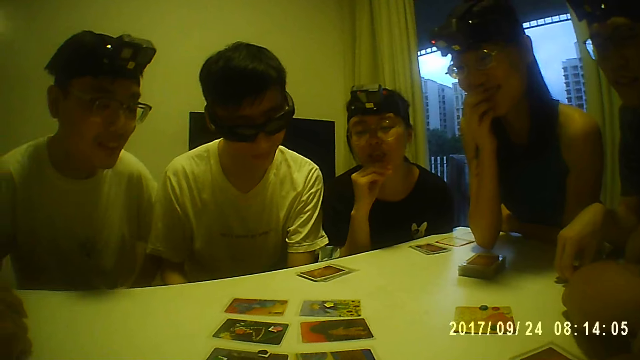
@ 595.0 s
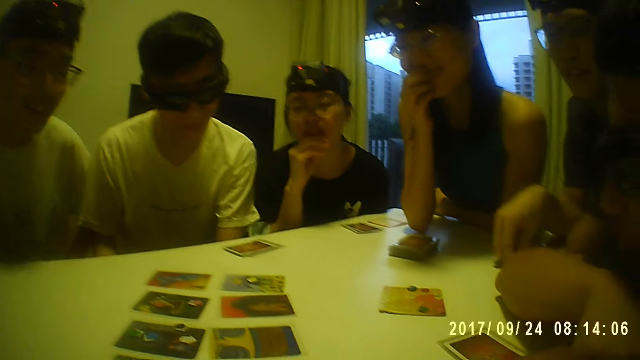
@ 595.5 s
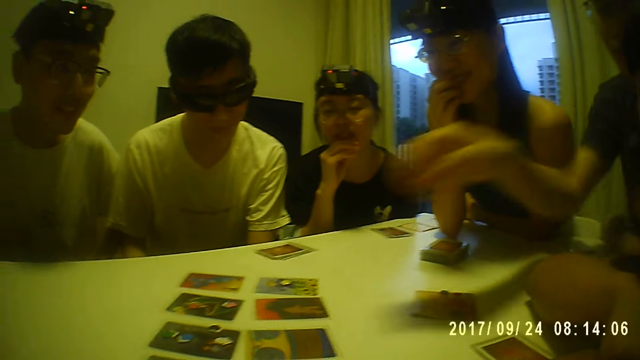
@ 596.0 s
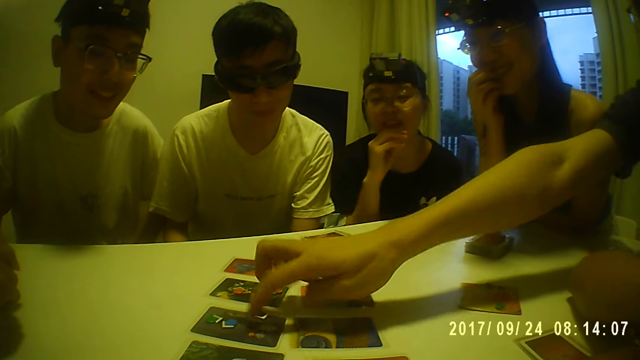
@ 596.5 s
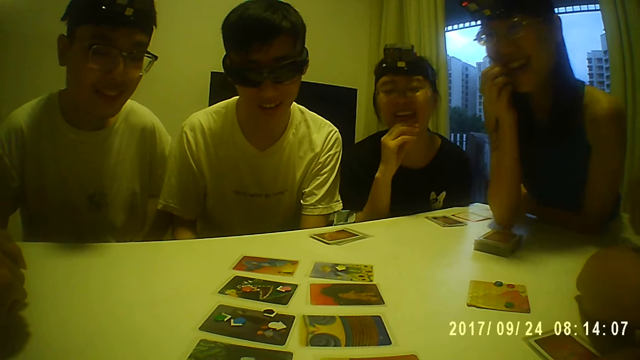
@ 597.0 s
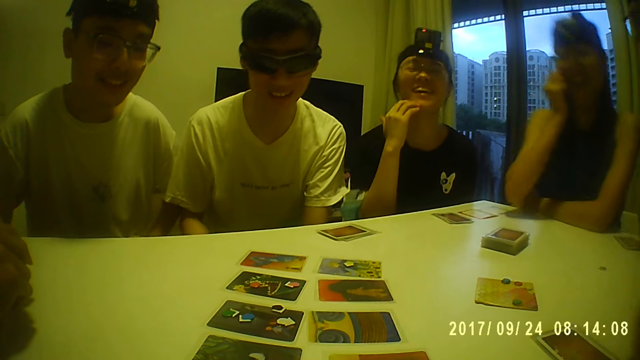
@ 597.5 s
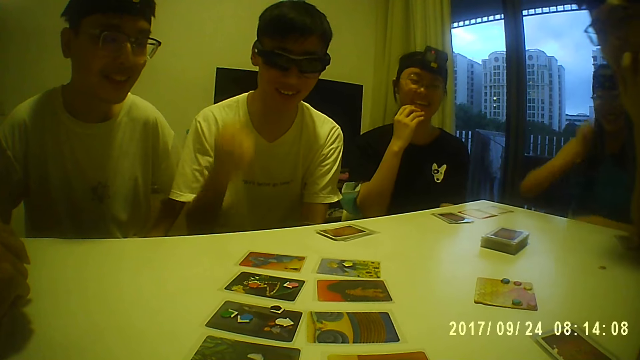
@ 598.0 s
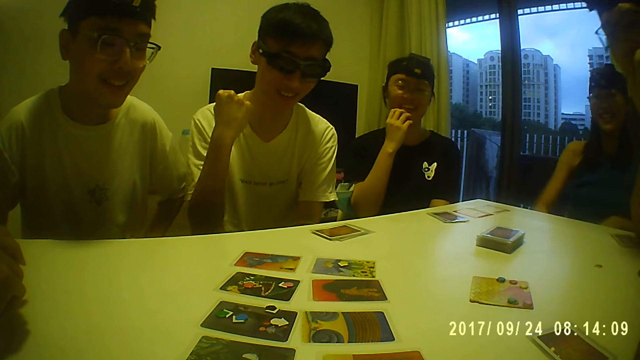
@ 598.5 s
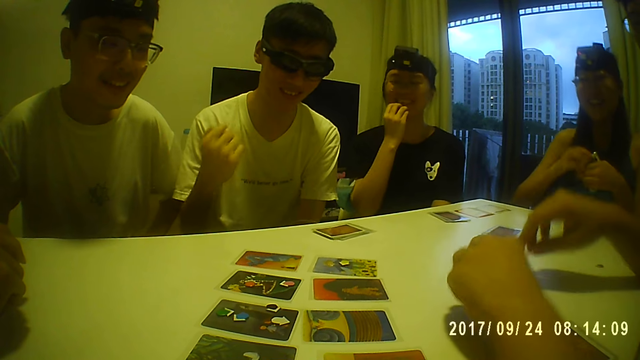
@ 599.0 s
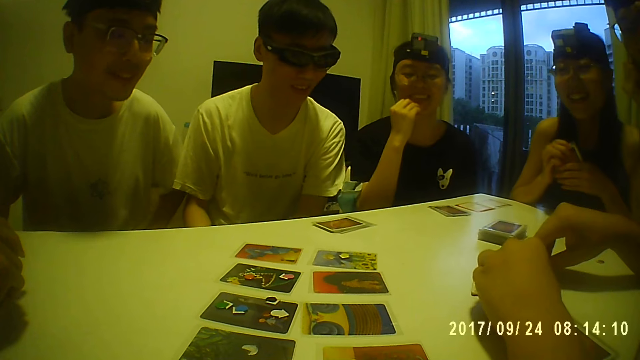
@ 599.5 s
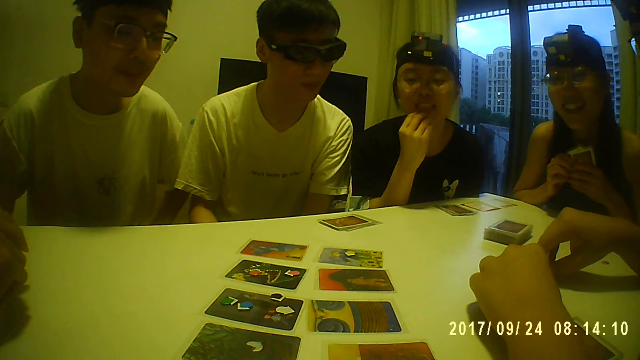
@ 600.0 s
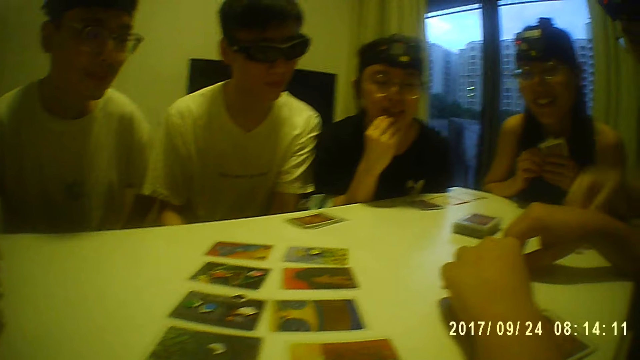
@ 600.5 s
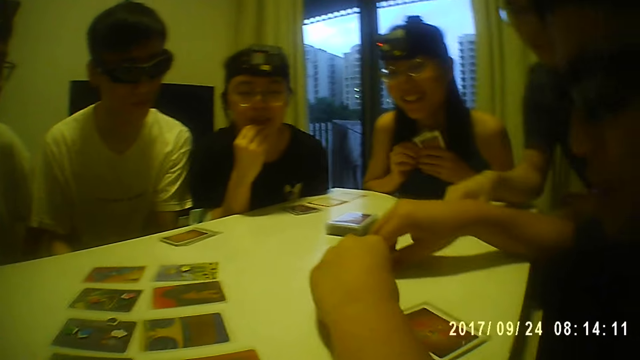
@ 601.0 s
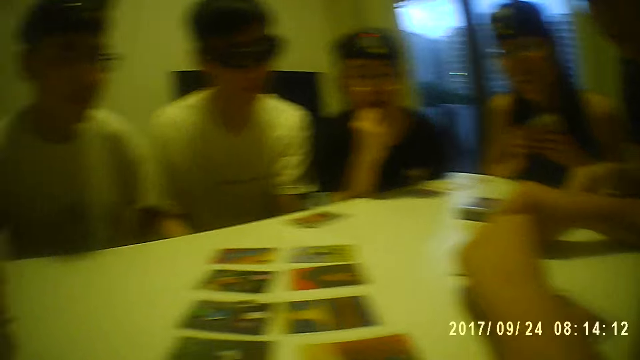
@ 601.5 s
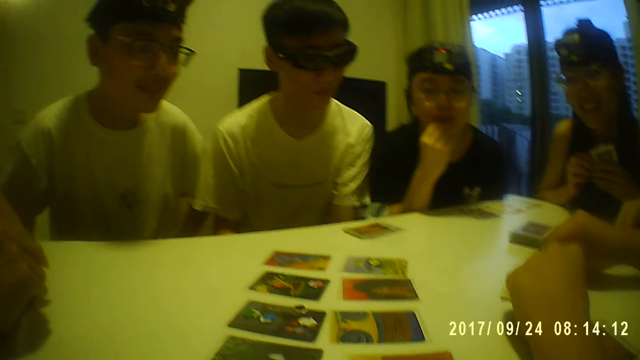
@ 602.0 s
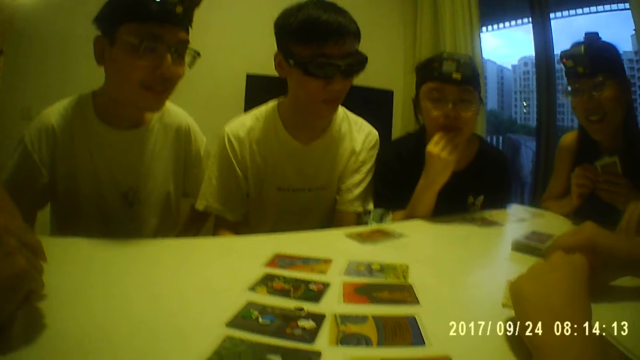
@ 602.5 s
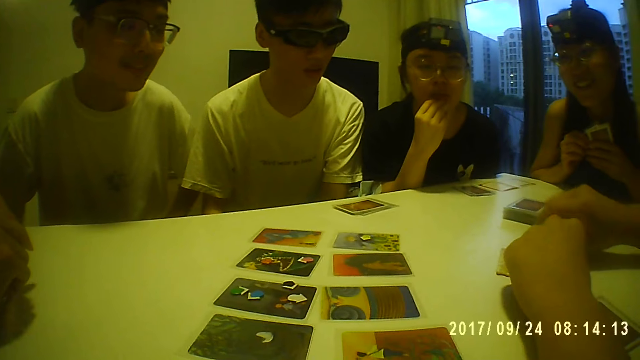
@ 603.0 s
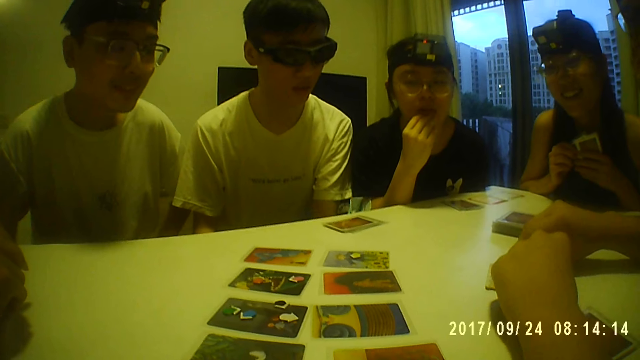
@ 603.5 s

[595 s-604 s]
A man points at a card. The man taps the card on the table with his right forefinger. The camera wearer looks around. A woman holds the cards with both hands. Another man moves some tokens on a card on the table with both hands.

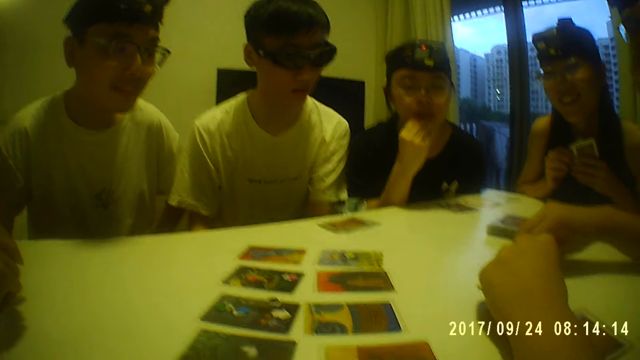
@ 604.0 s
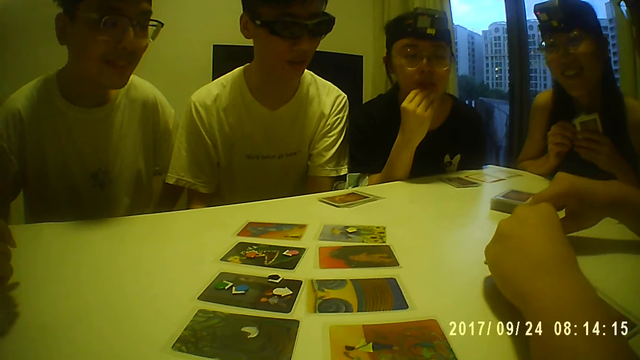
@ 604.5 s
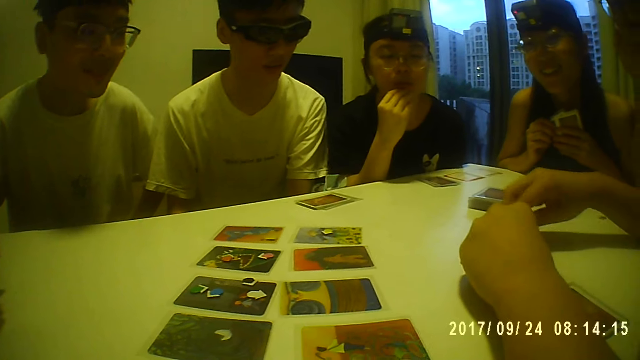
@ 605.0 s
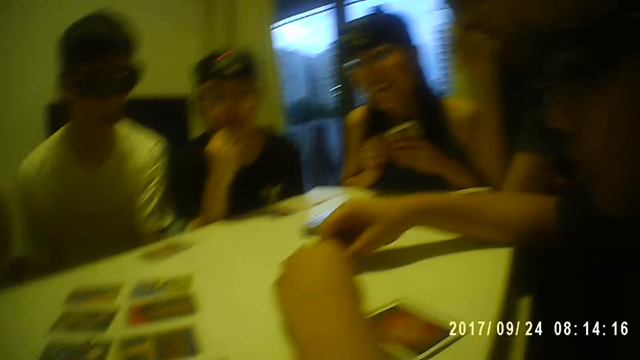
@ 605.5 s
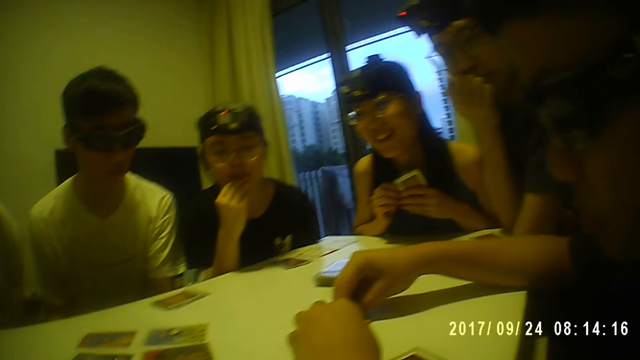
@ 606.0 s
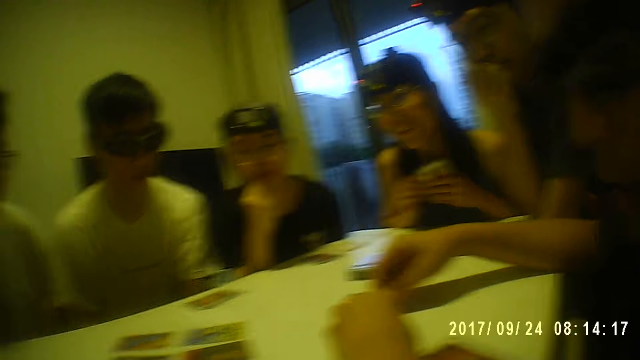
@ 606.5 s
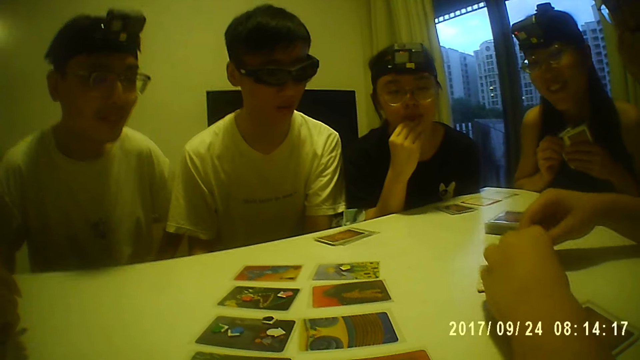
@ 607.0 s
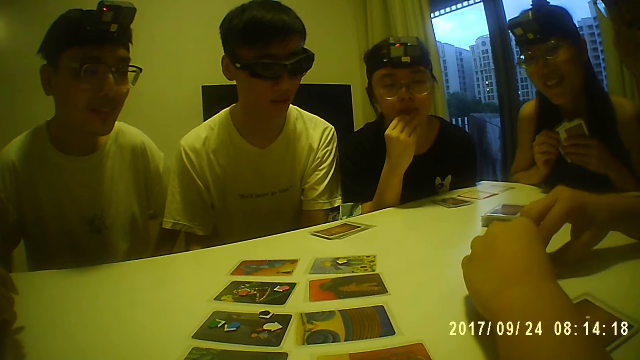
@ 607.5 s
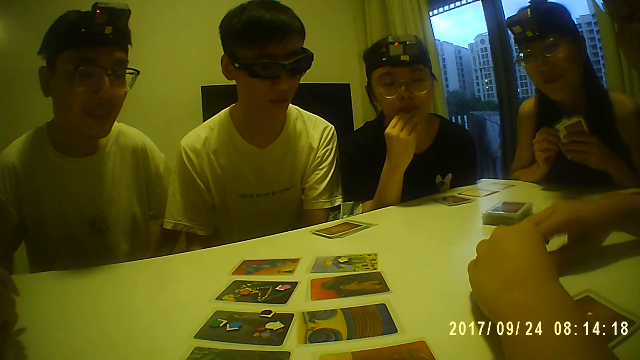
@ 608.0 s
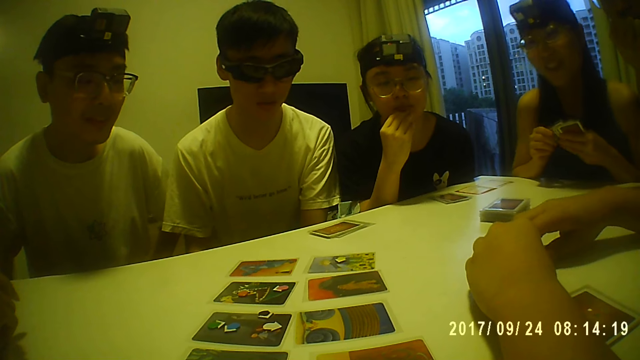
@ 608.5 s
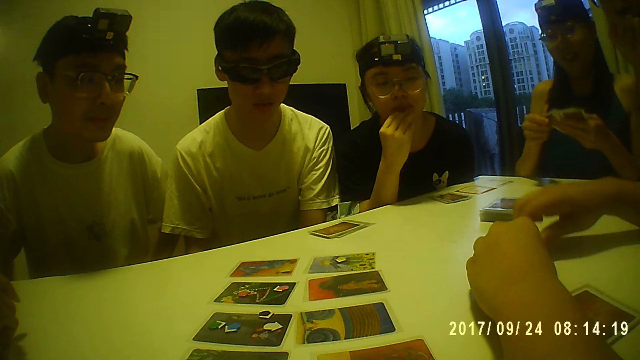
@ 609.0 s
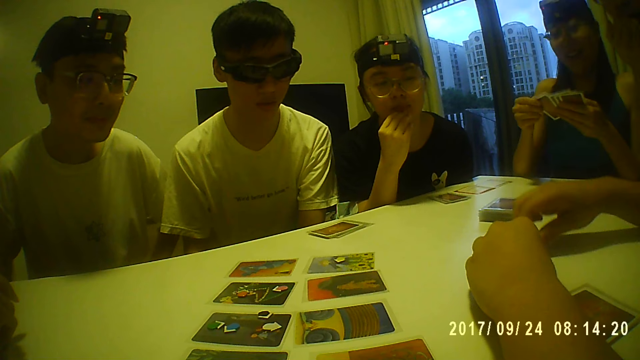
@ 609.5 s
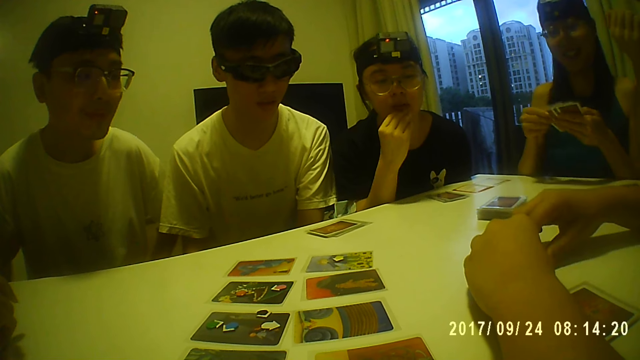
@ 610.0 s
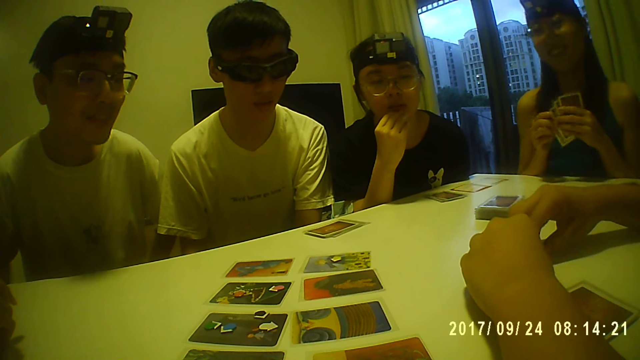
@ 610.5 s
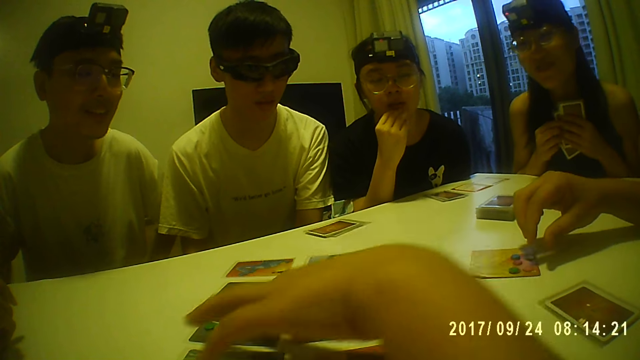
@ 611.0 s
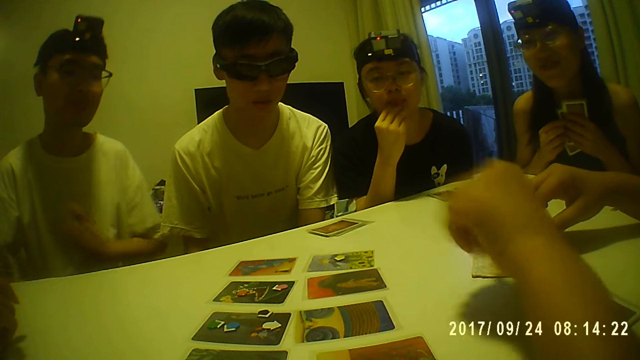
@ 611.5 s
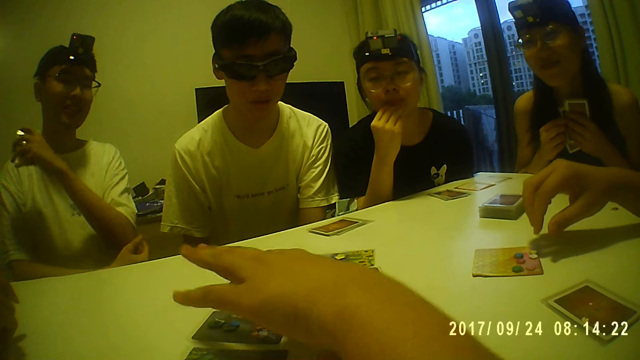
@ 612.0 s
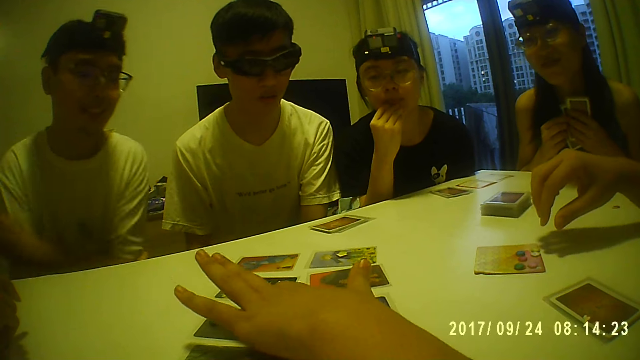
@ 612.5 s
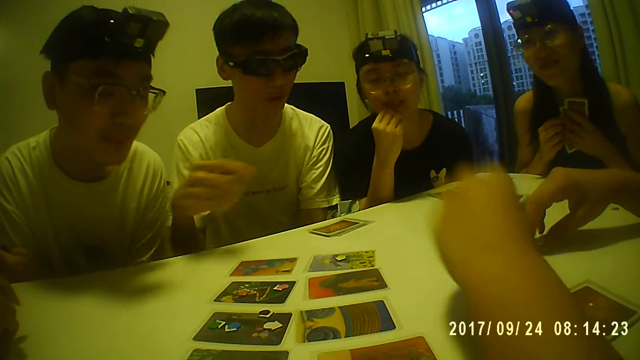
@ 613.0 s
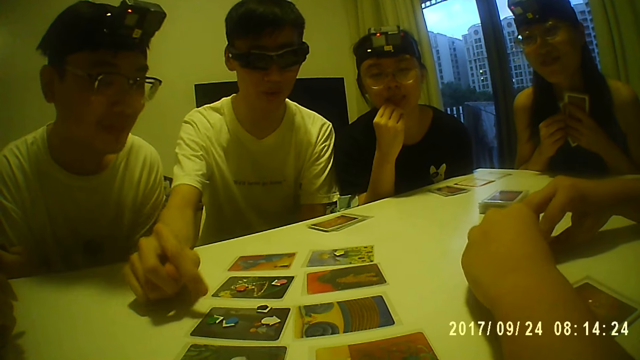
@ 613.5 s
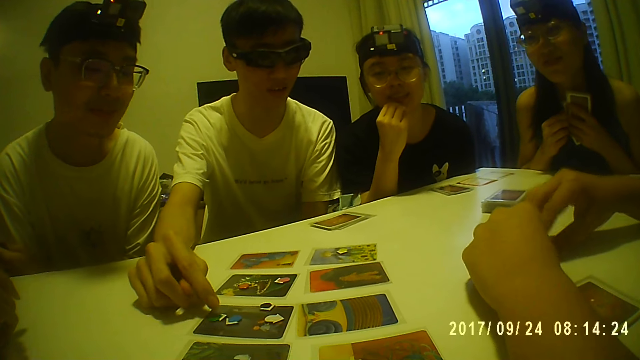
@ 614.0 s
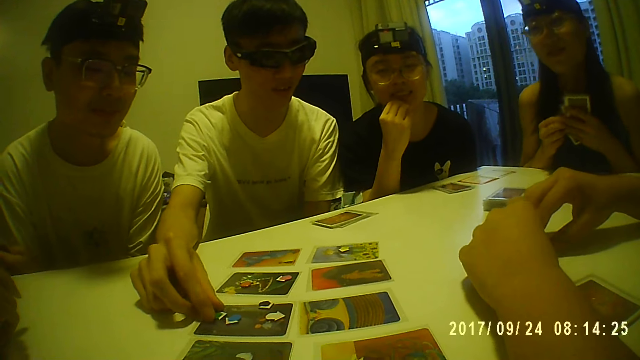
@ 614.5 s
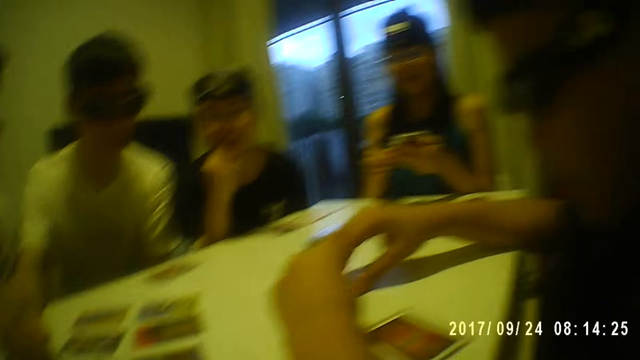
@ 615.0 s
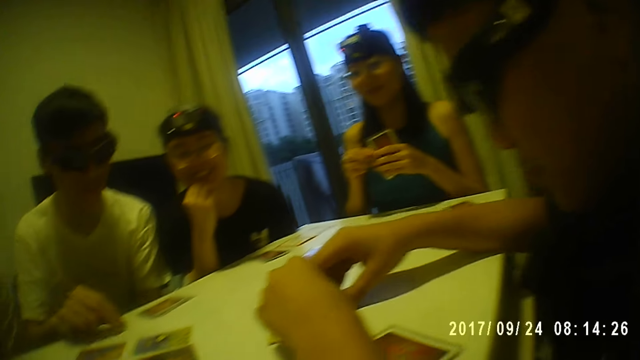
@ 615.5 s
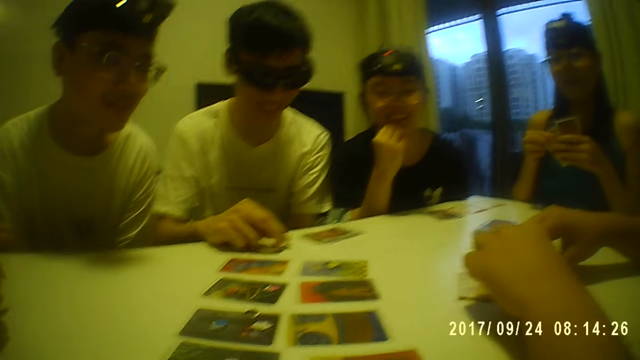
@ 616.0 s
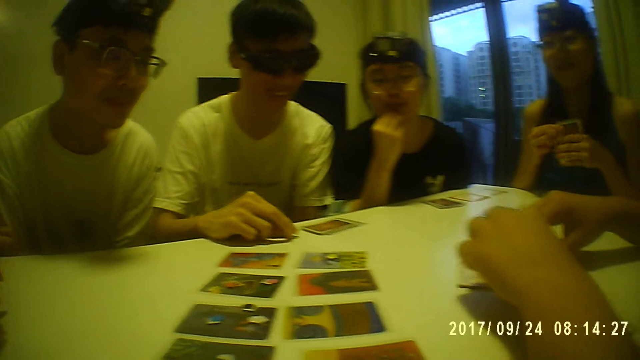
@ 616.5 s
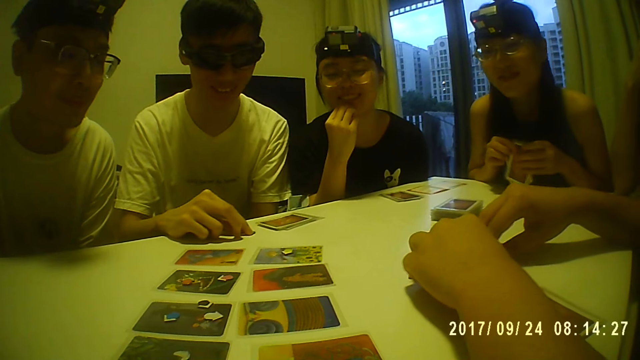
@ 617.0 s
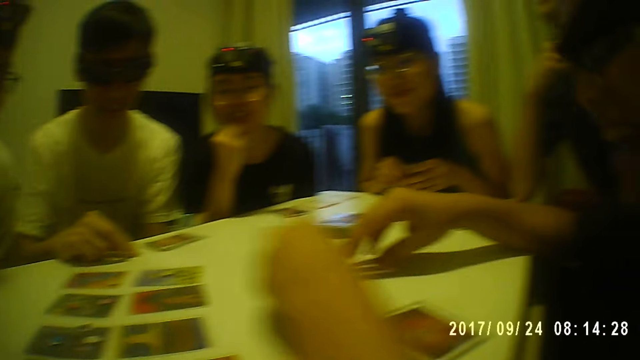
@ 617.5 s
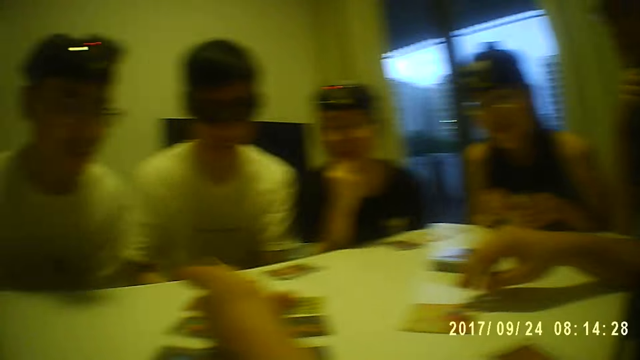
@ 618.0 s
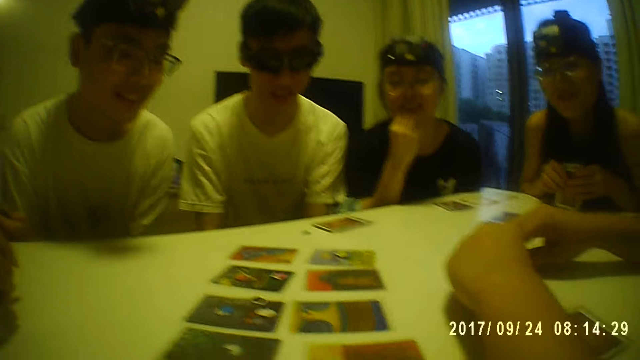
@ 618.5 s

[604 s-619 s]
A man touches his face with his right hand. A woman sorts the cards with both hands. Another man moves some tokens on a card on the table with both hands. Another man picks the token from the card with his right hand and twiddles with the token on the table with his right hand. The camera wearer looks around.
